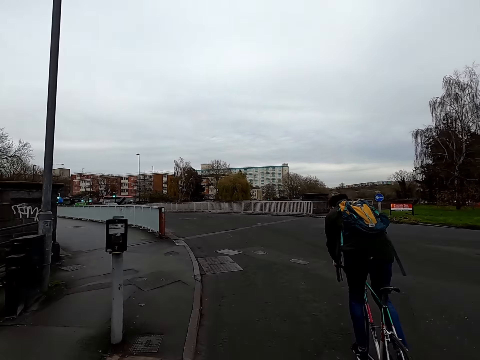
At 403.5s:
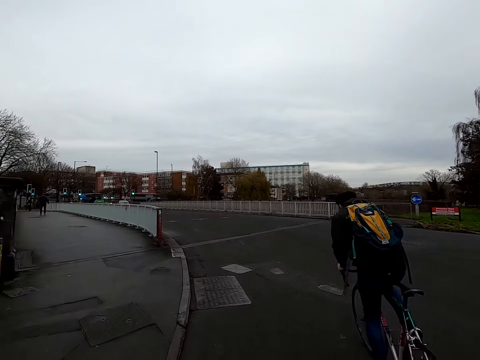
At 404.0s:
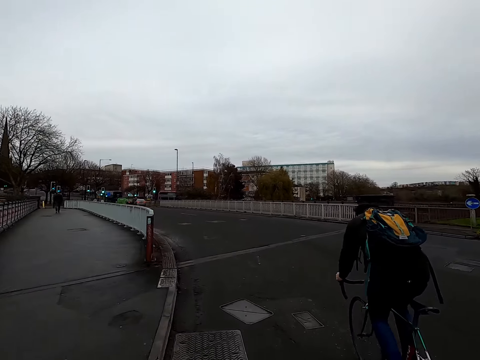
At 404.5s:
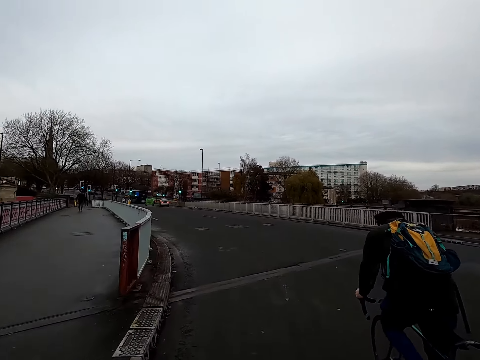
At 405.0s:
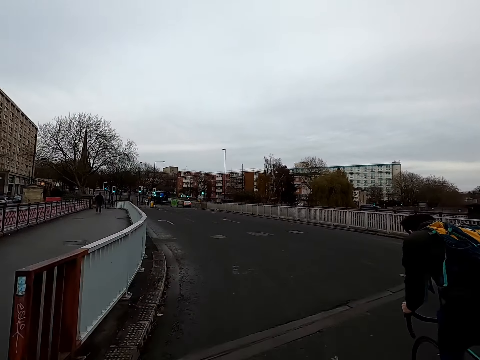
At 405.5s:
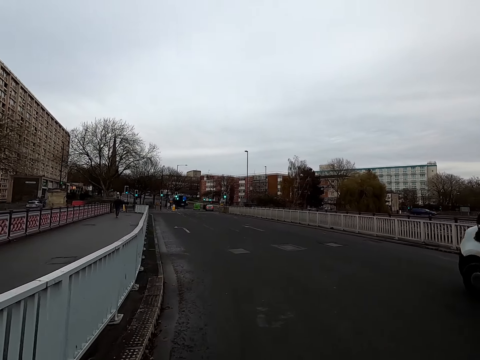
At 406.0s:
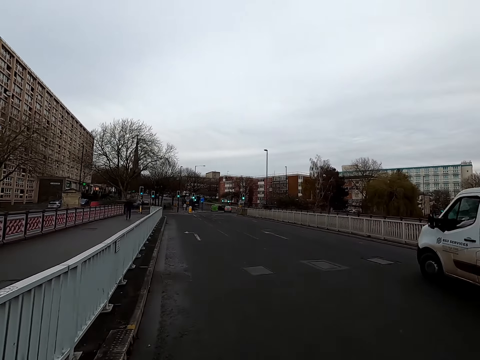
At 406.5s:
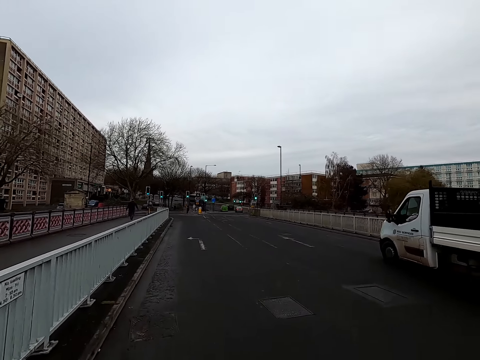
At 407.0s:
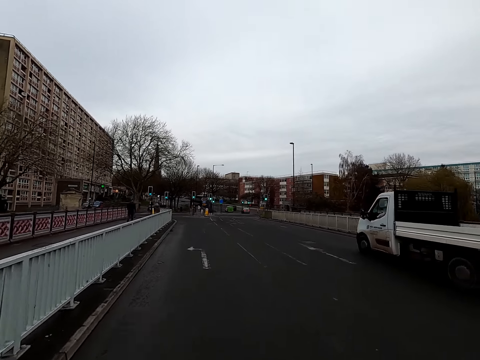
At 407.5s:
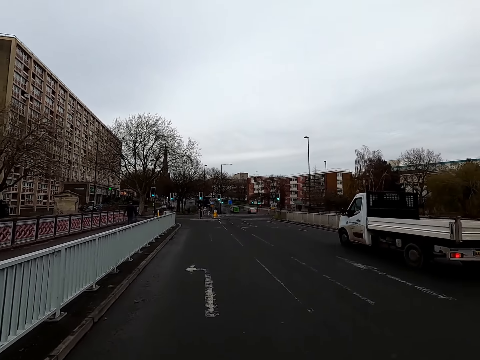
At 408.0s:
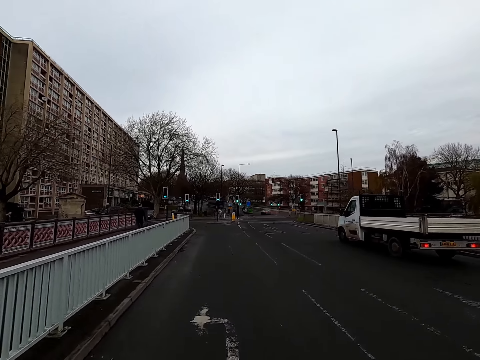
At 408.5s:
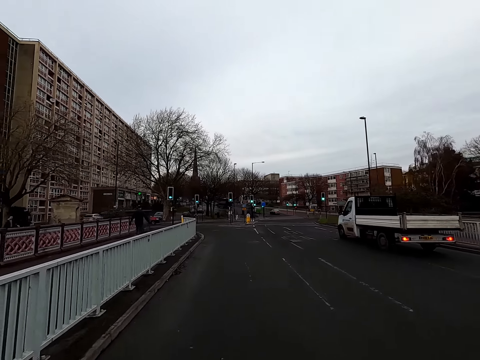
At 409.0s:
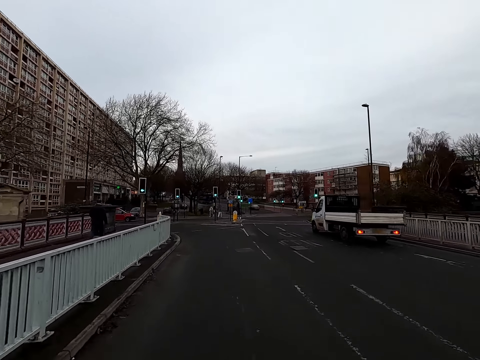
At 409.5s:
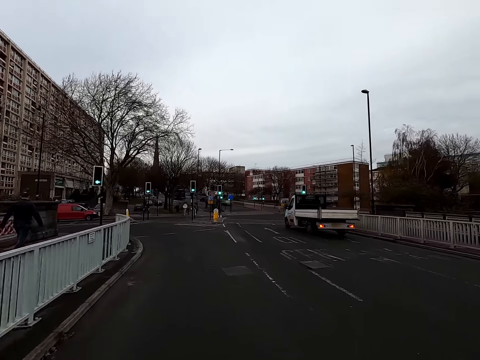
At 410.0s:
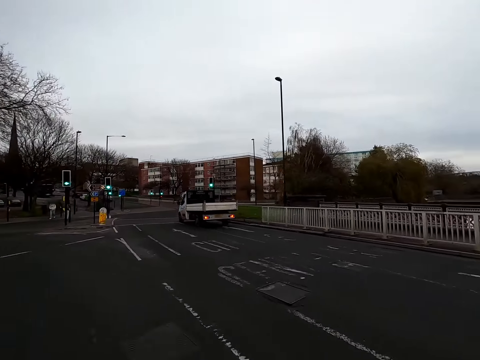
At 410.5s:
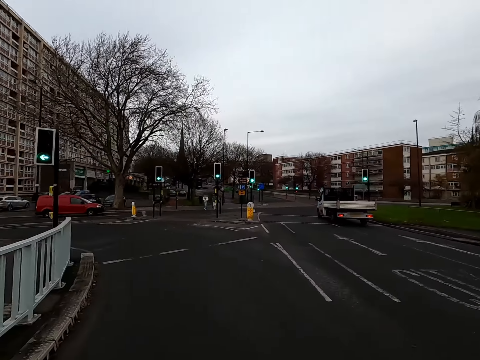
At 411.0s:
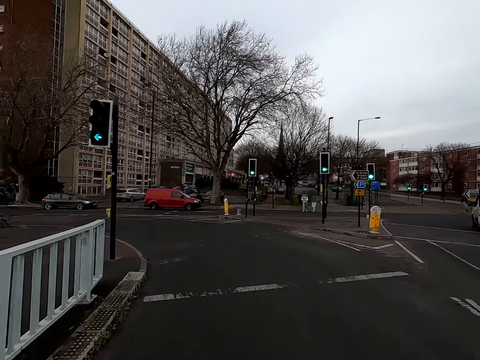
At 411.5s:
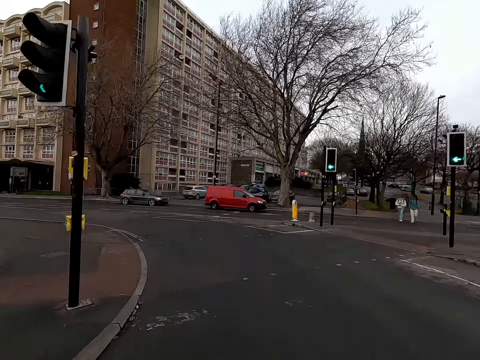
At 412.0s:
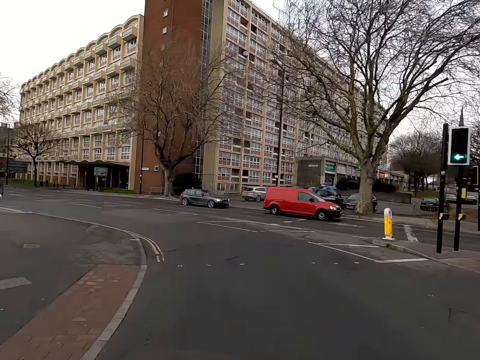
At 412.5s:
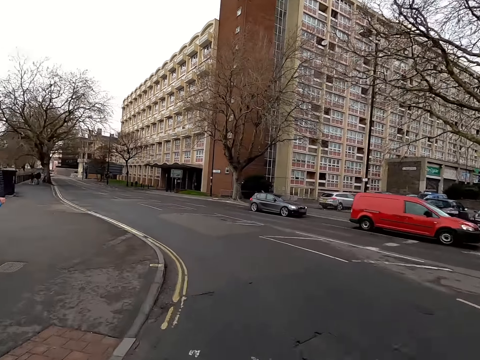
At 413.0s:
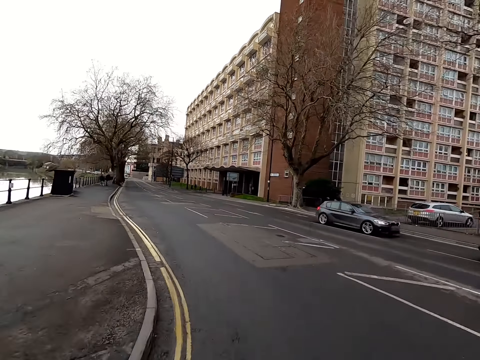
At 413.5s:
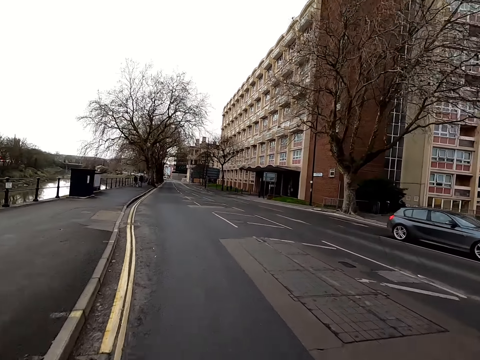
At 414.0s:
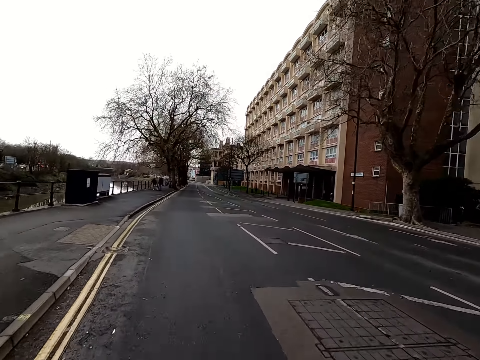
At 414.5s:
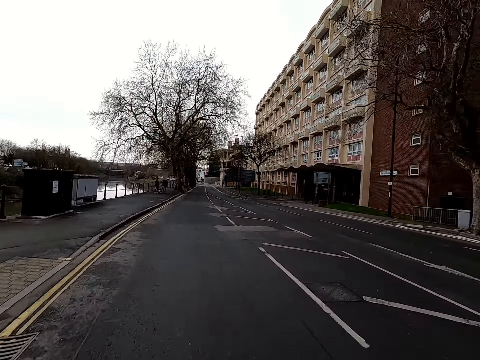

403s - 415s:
The camera wearer rides past the man on the bicycle. The white semi-truck drives past the man and the camera wearer.

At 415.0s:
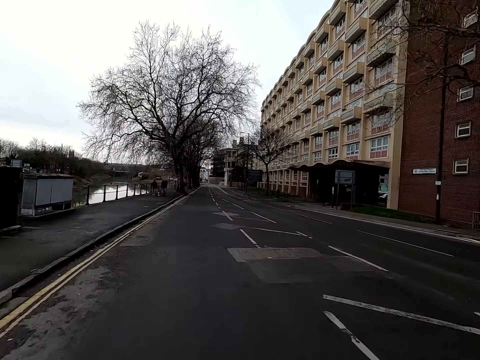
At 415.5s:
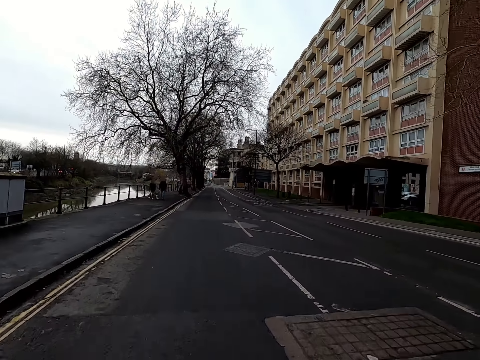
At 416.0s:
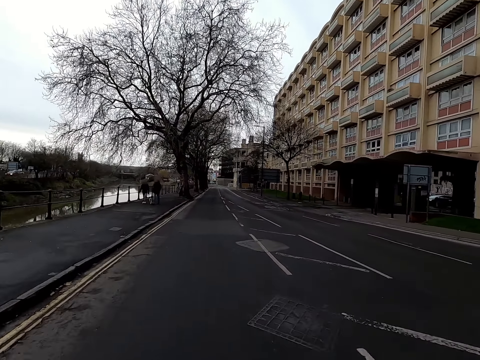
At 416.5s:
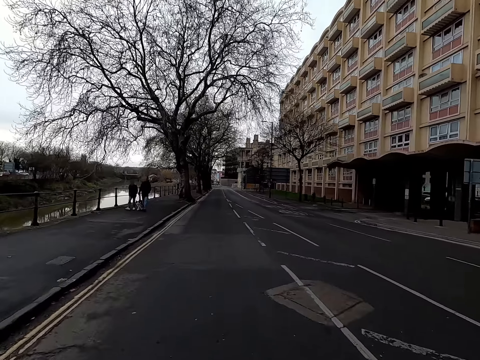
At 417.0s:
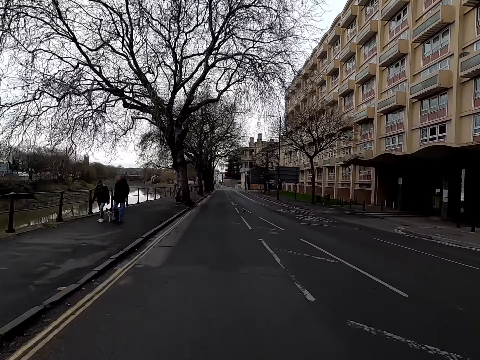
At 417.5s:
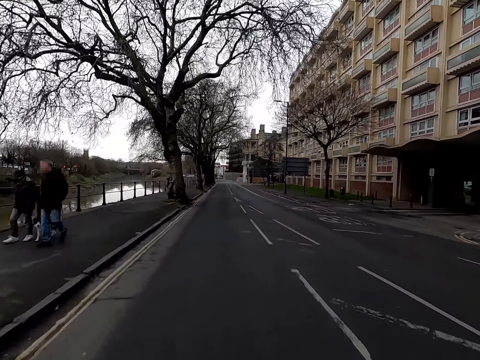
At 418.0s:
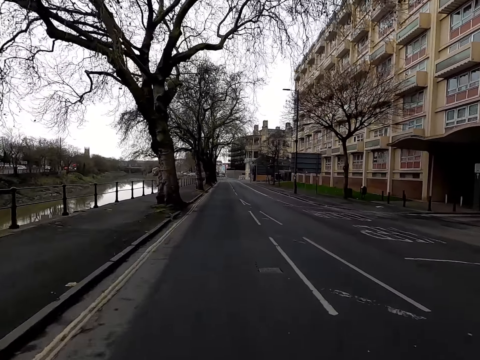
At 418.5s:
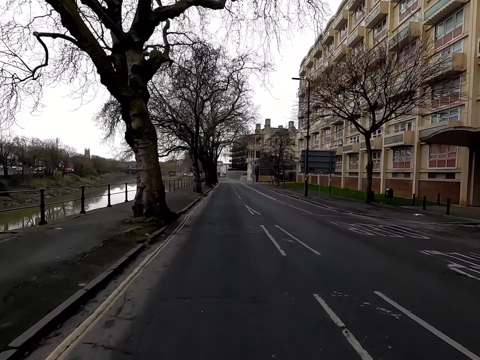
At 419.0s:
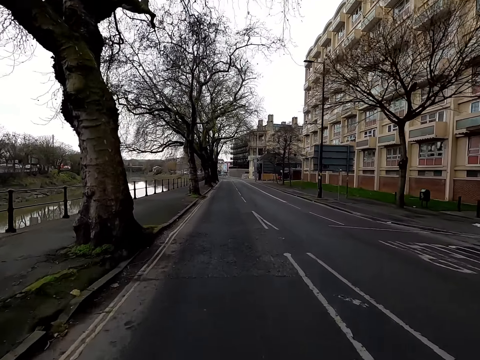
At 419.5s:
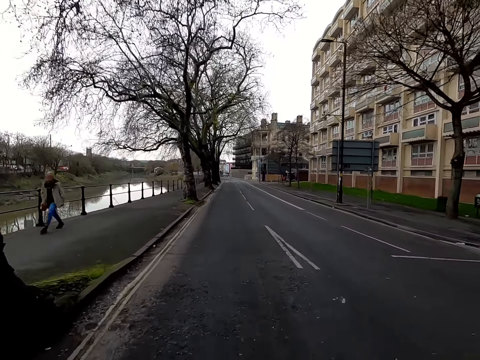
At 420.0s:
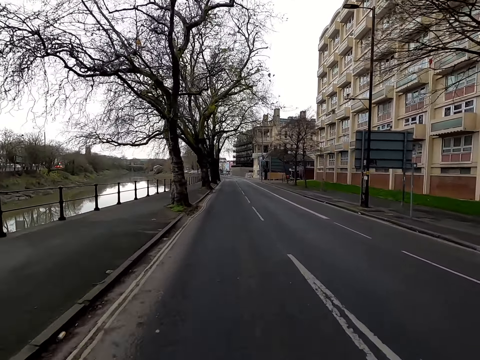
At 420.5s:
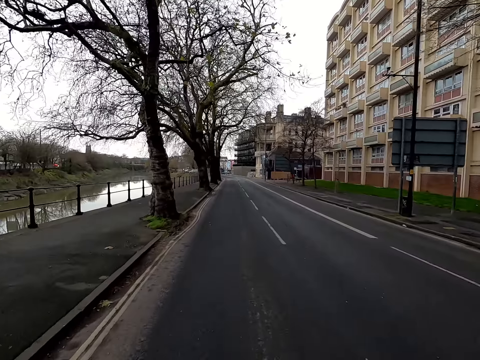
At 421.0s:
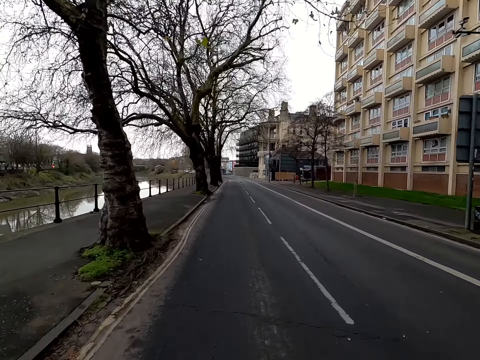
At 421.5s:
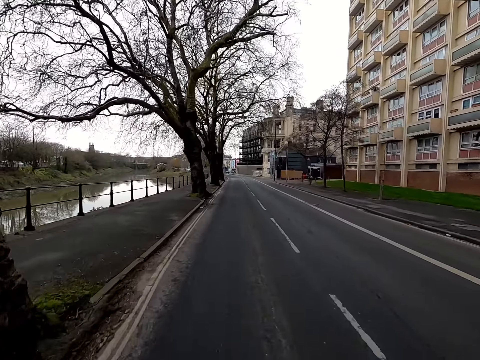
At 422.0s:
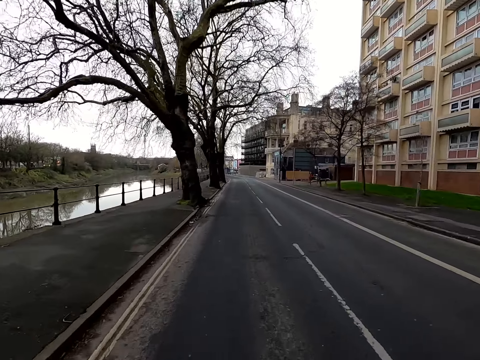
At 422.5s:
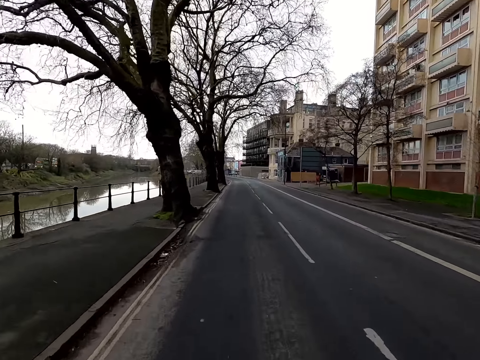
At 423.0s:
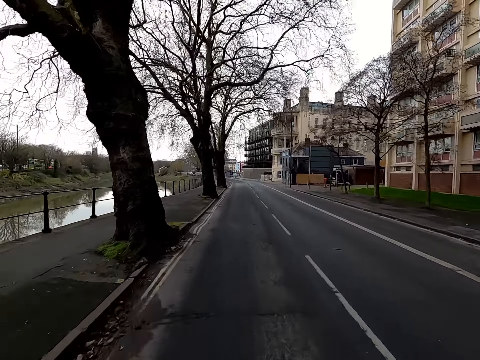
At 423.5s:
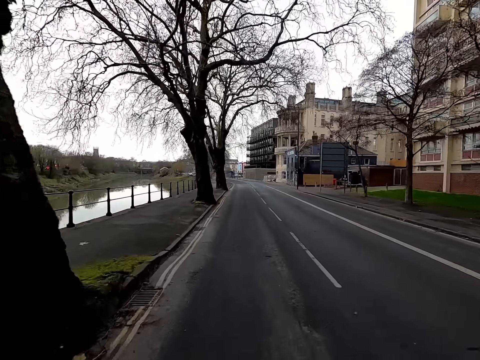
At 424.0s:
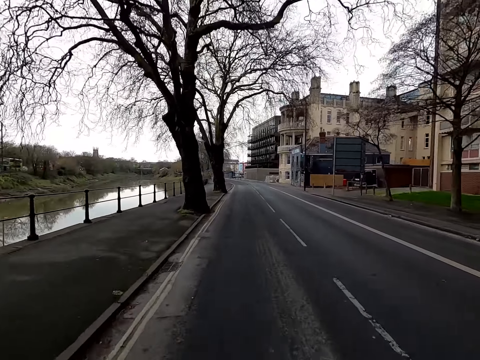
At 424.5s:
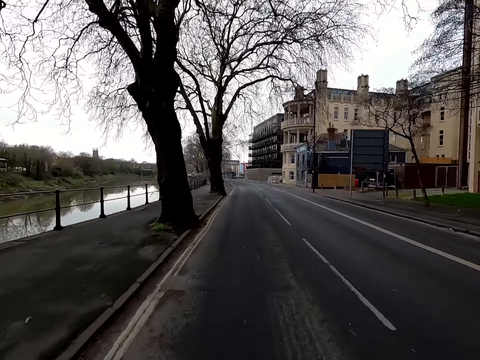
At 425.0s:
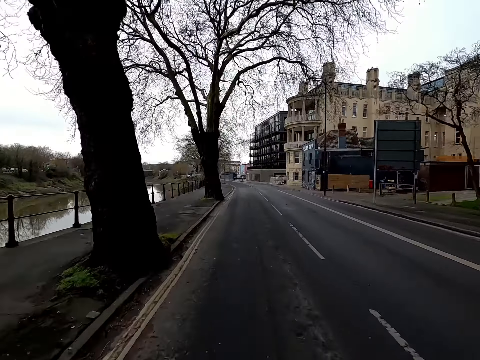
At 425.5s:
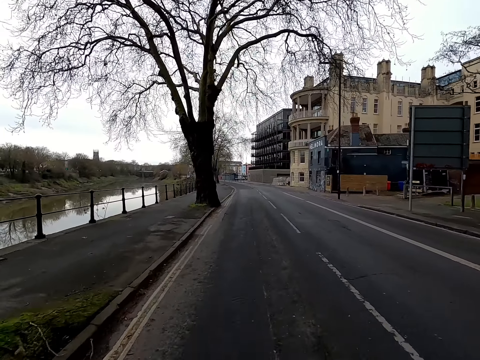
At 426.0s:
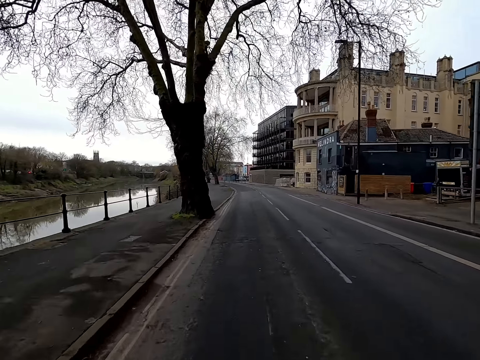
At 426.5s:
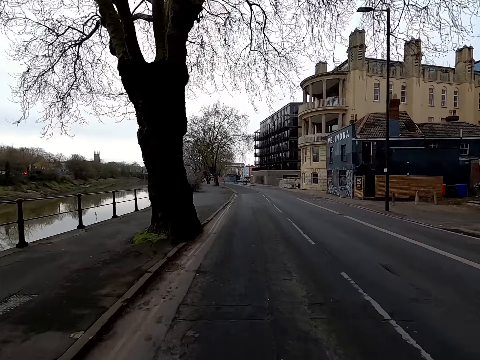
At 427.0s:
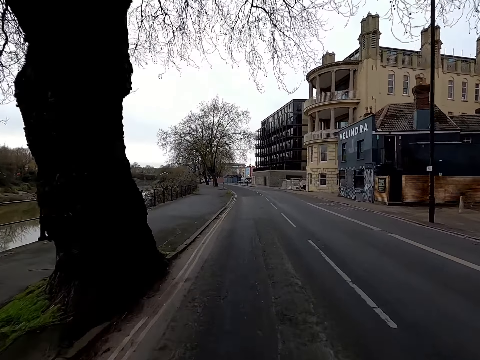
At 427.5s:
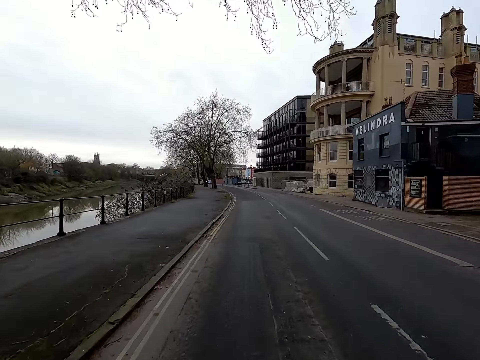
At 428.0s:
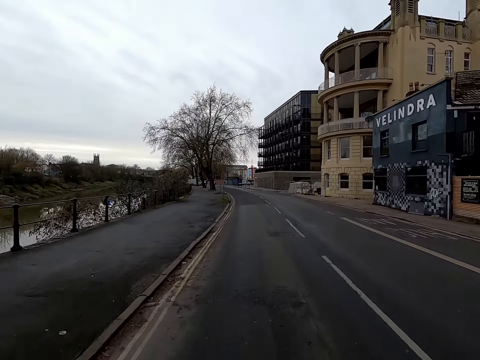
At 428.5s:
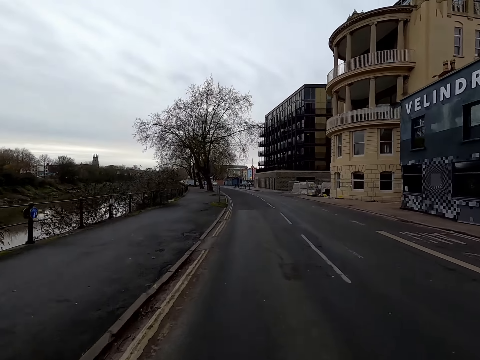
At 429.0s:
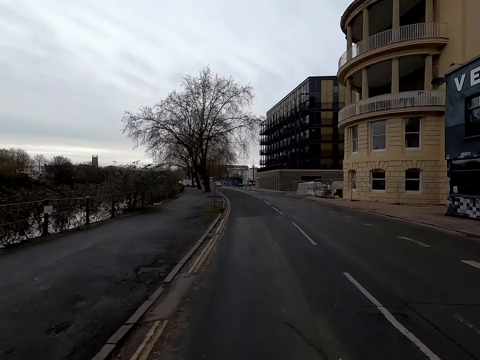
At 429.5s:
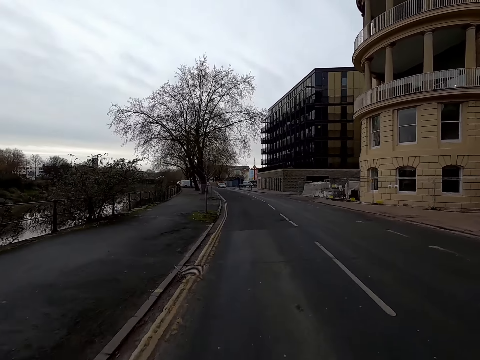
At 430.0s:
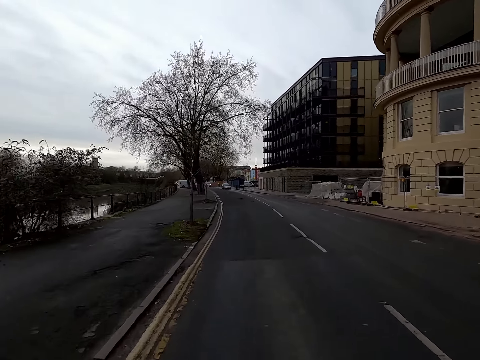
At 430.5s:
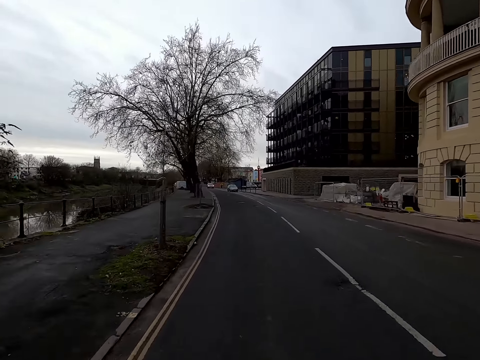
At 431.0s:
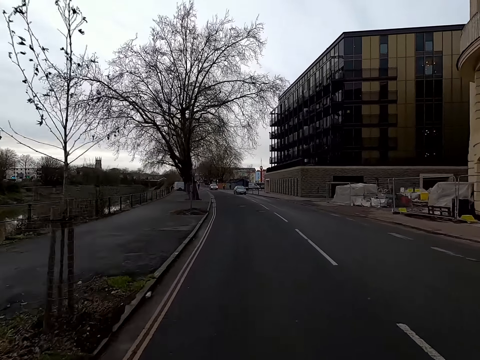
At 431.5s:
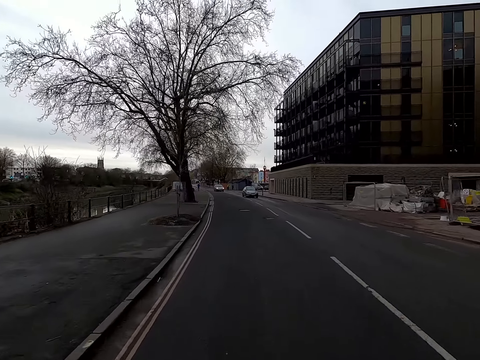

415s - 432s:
The camera wearer rides past a man, another man and a dog. They ride past a woman.
